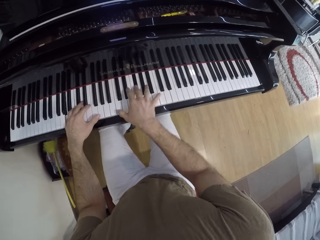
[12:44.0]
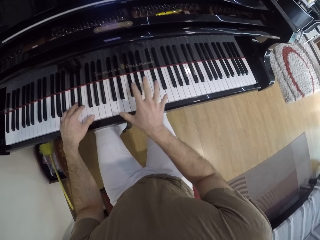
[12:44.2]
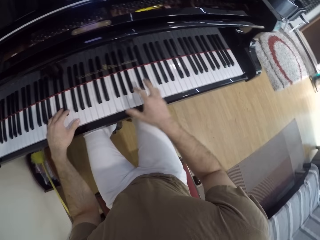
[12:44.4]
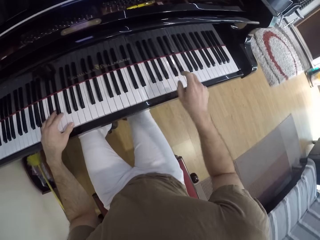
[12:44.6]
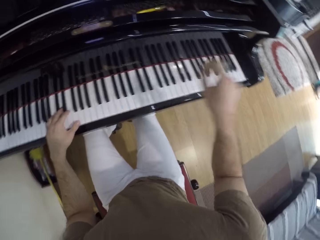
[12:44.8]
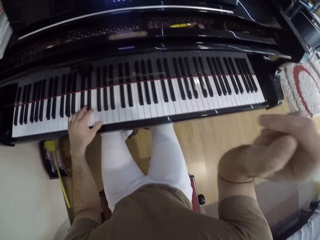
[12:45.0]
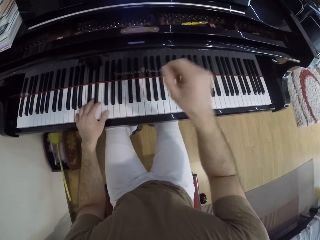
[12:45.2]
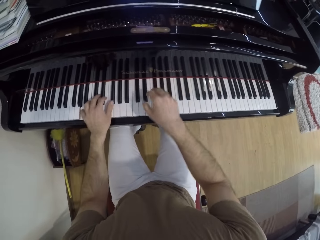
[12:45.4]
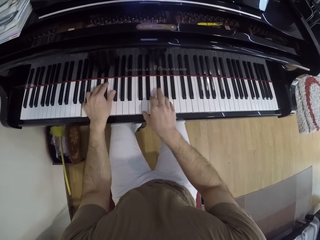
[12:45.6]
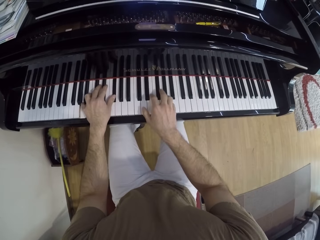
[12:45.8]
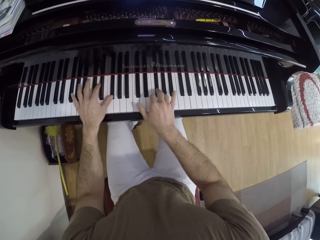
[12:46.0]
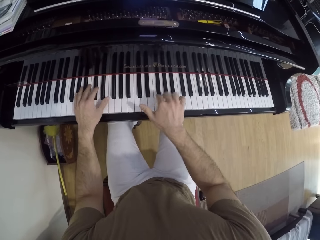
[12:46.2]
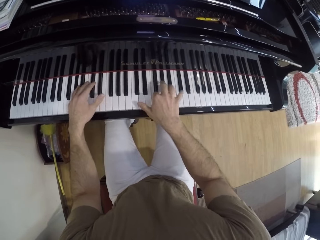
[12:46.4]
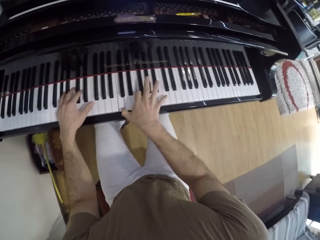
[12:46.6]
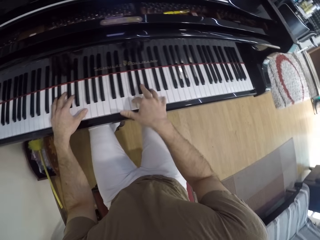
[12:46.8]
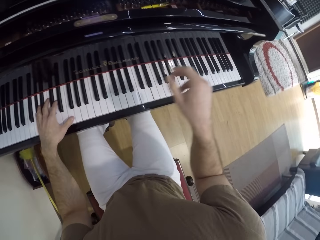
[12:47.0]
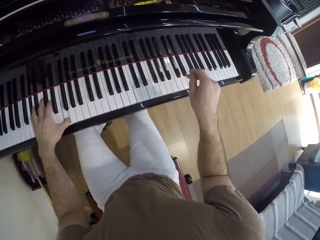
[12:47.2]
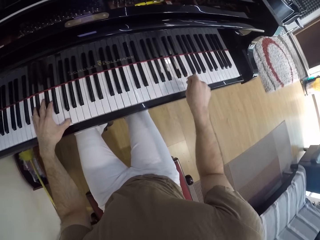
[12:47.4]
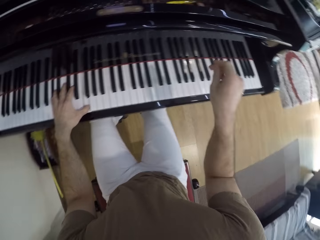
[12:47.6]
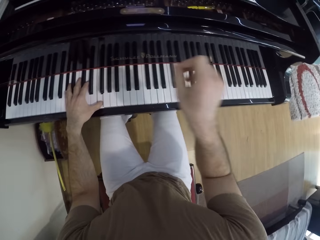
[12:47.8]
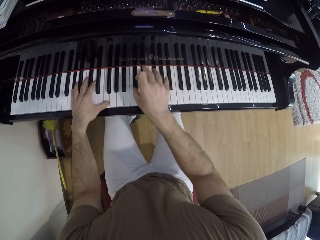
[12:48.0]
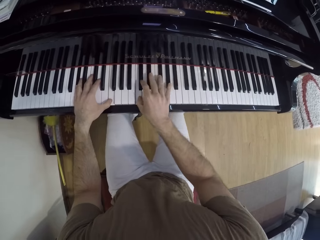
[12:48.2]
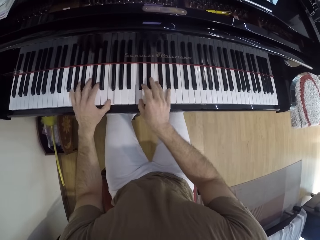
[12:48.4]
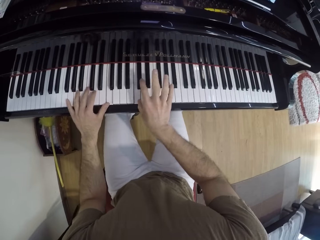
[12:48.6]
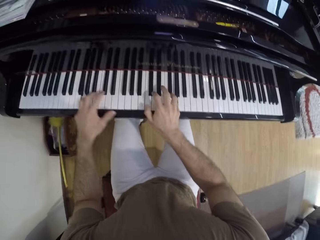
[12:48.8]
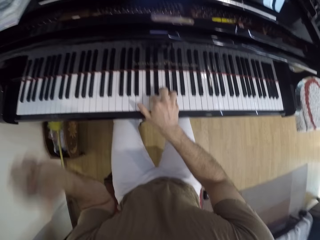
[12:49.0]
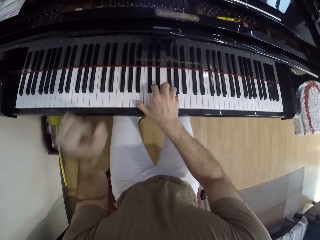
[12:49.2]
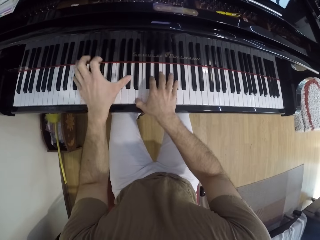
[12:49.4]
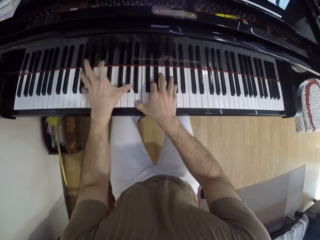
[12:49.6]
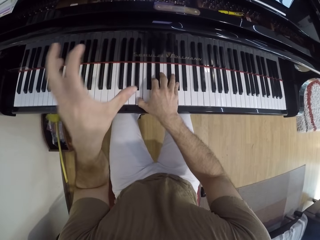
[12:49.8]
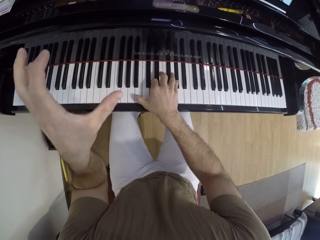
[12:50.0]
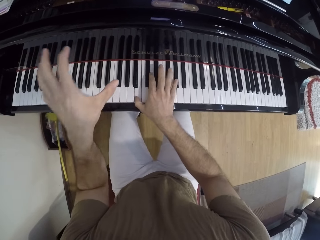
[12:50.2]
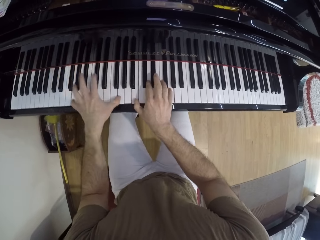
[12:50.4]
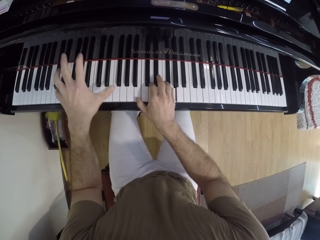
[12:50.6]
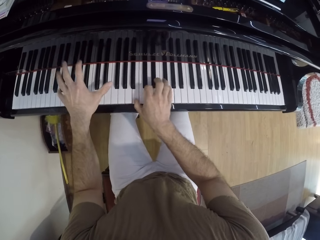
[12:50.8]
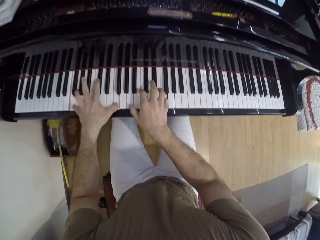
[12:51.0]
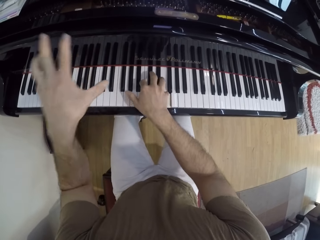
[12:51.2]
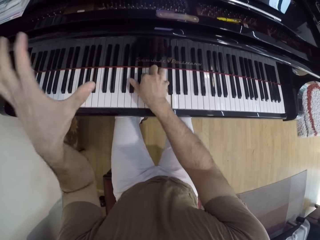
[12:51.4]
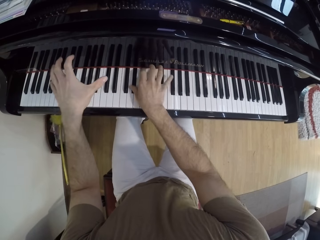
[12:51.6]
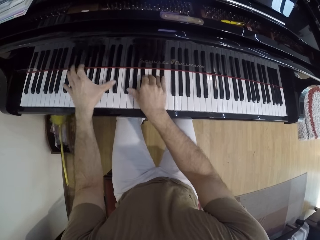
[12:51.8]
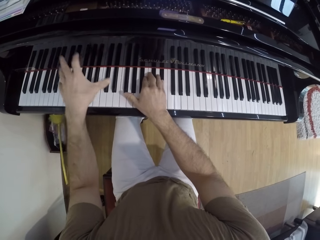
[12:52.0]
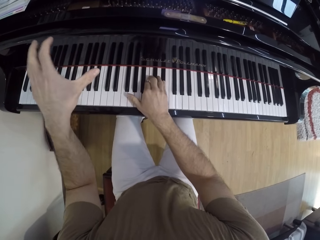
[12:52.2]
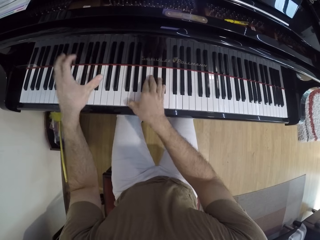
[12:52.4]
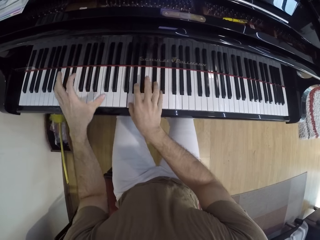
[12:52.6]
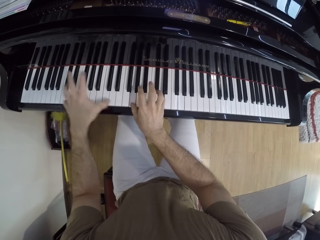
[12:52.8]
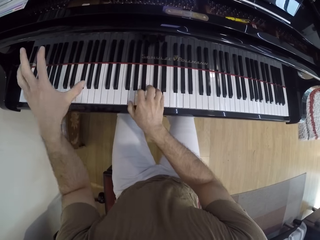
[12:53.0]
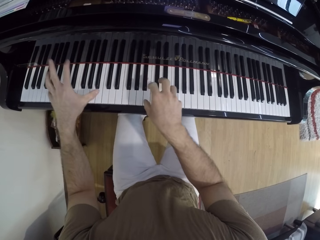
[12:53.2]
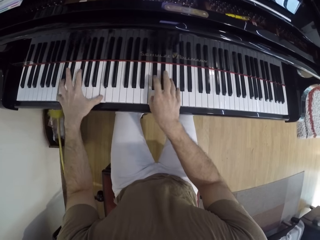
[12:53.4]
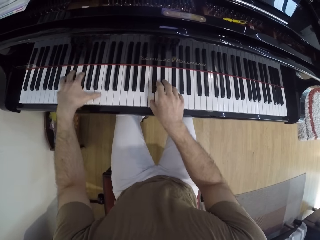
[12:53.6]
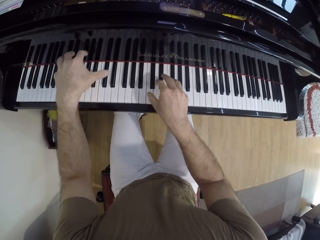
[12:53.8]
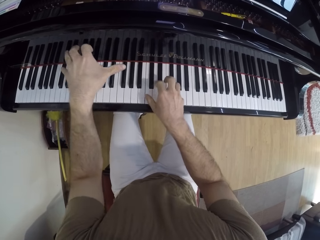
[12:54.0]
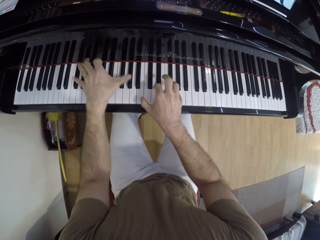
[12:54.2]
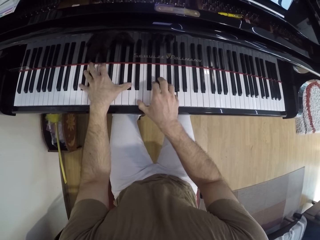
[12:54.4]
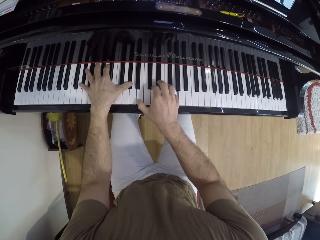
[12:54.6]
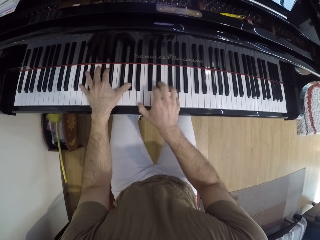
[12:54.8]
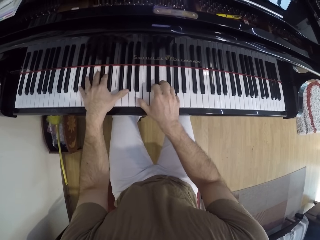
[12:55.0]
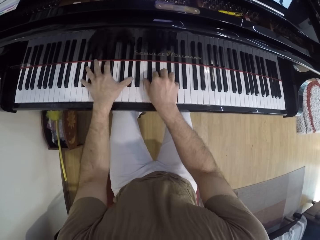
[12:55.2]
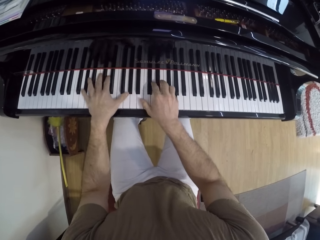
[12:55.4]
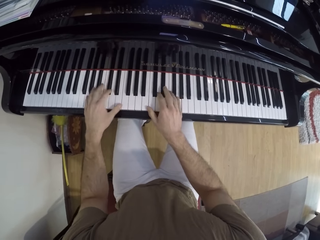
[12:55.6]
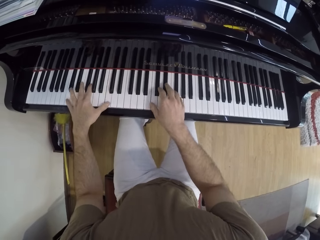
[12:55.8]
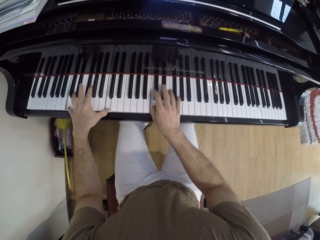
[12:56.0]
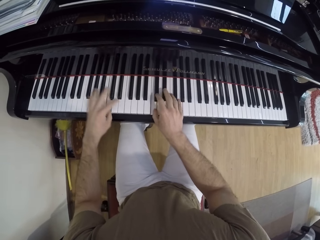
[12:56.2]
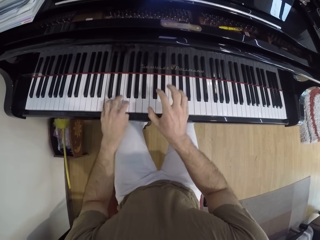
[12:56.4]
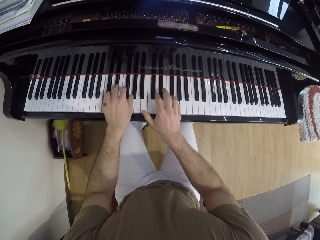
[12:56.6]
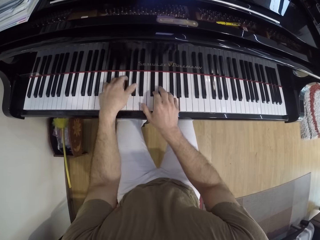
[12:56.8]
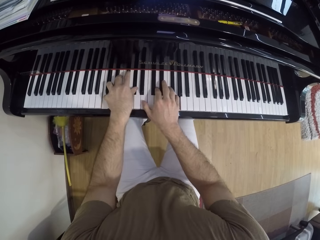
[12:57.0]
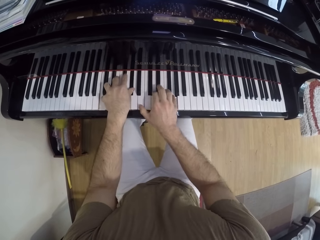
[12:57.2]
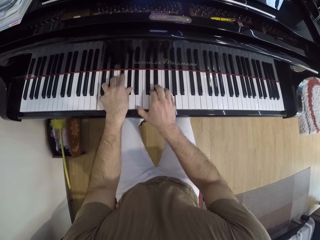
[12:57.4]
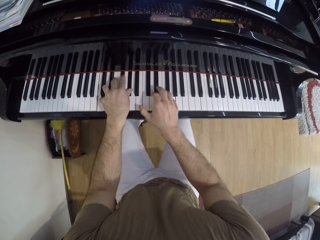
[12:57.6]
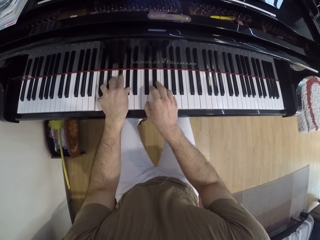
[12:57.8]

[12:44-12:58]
The camera wearer raises the hand. They play the keyboard. They raise the hand. They play the keyboard. They raise the hand. They play the keyboard.

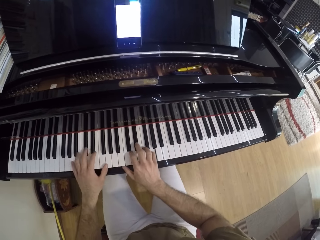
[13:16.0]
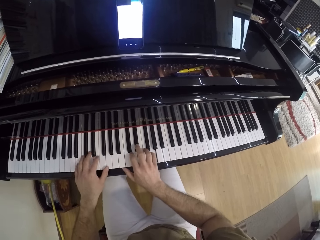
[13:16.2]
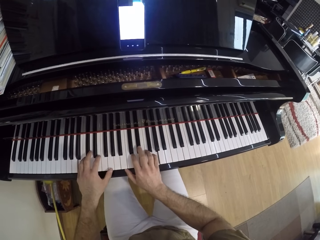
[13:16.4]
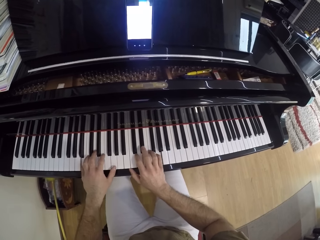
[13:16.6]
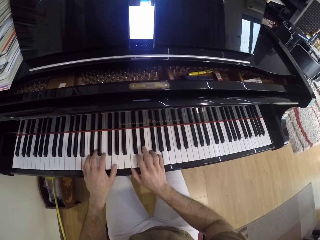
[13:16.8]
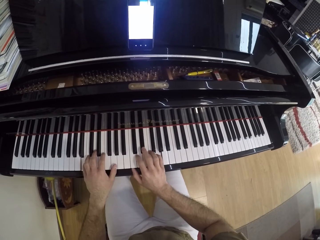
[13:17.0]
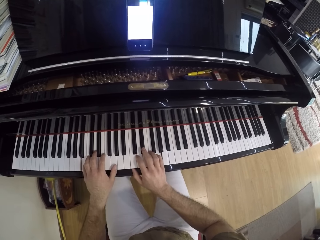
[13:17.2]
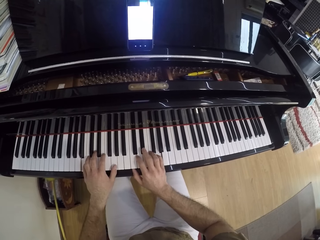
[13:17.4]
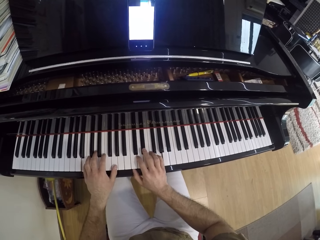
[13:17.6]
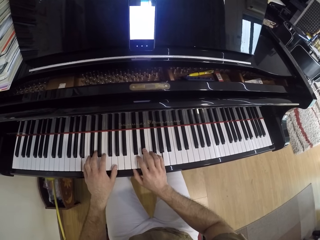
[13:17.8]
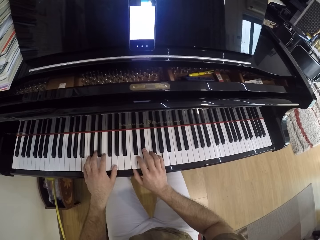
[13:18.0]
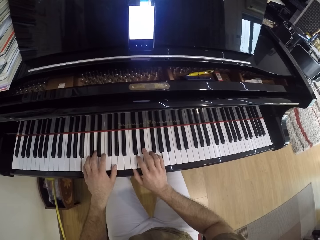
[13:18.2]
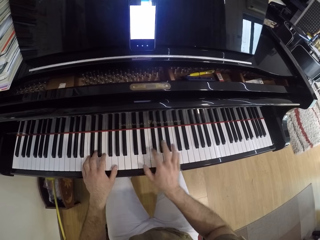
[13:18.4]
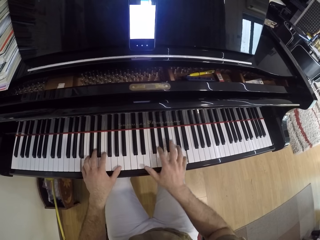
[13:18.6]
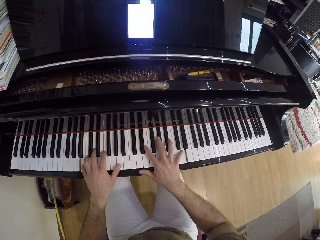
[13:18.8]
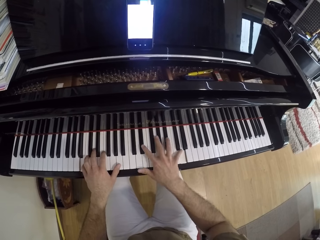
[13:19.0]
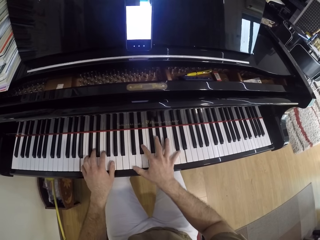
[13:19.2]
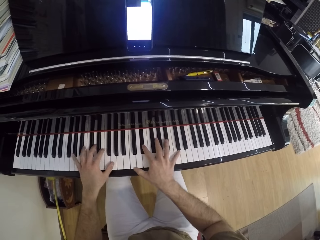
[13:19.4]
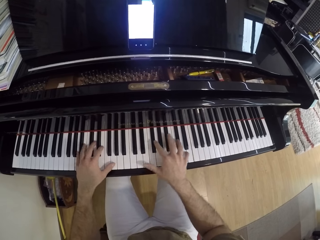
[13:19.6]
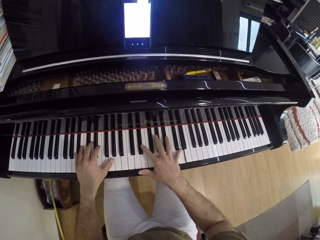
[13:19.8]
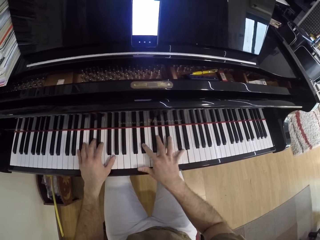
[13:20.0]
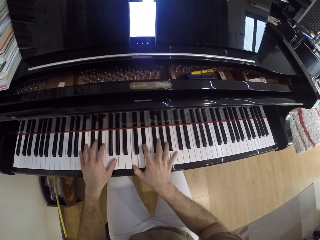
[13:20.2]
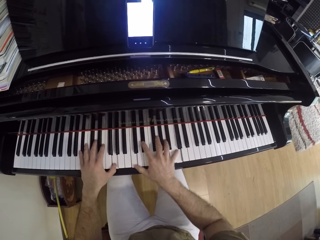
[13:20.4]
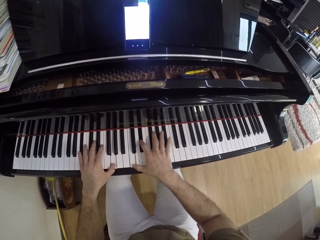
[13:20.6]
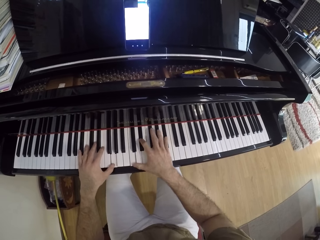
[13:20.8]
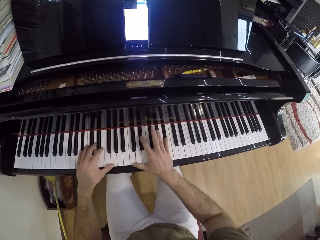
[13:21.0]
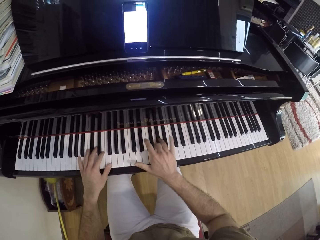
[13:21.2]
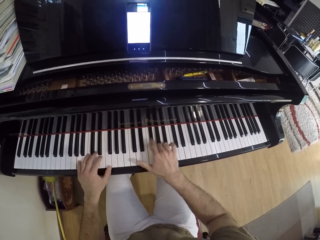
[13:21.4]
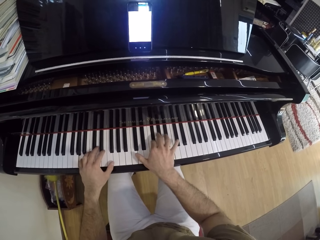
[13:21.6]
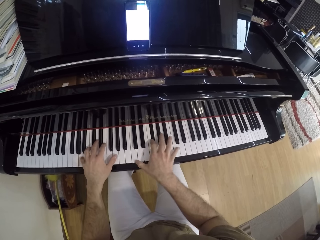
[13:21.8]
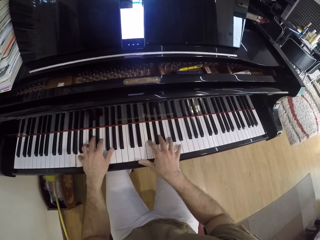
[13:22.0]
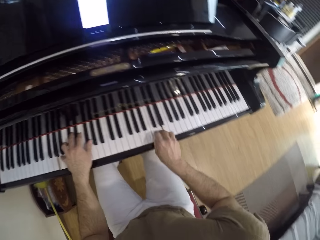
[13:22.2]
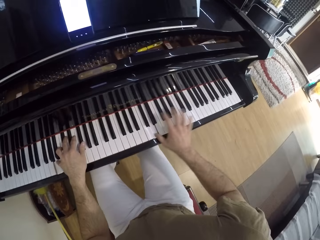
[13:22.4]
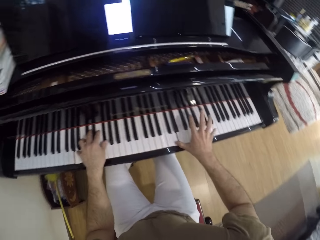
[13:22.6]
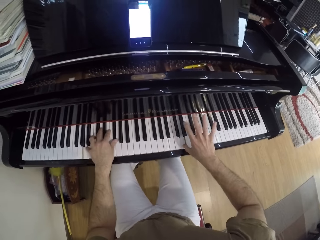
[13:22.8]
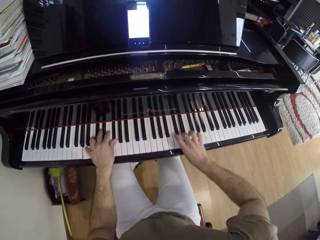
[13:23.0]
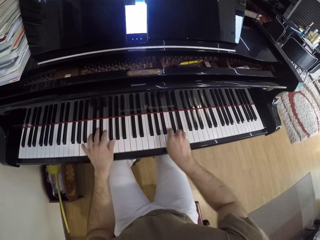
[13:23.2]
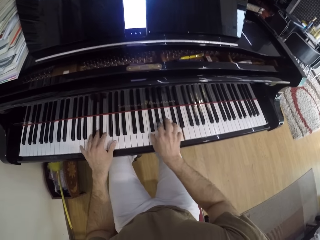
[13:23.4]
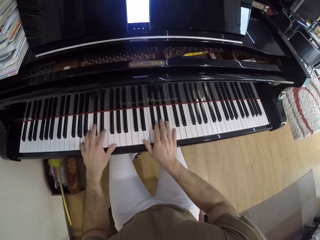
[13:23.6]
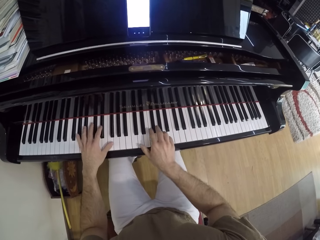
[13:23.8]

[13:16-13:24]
The camera wearer stares at the phone. They play the keyboard.
